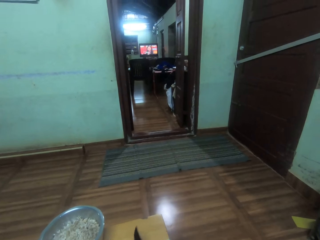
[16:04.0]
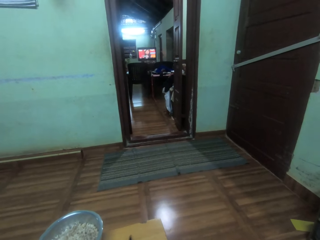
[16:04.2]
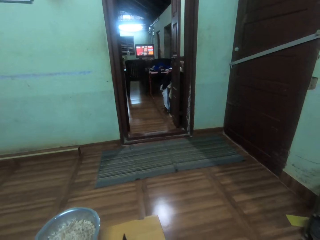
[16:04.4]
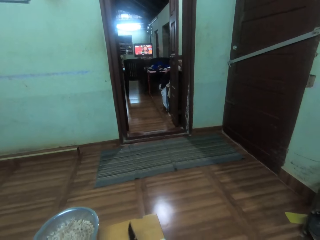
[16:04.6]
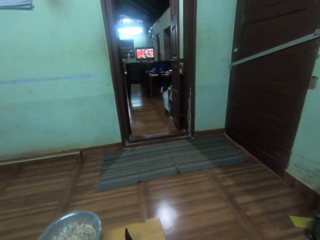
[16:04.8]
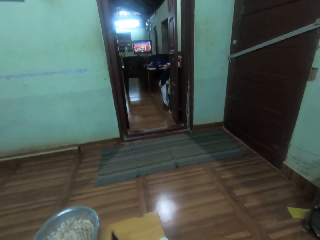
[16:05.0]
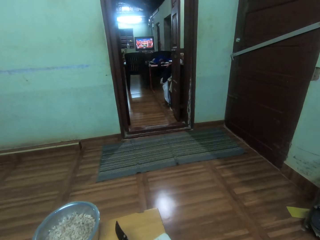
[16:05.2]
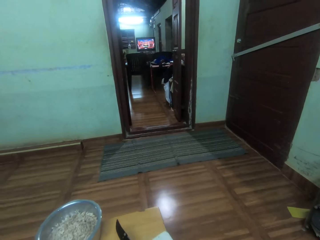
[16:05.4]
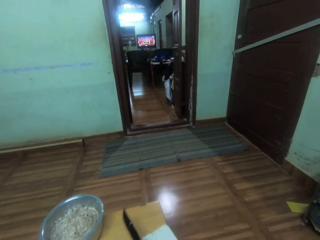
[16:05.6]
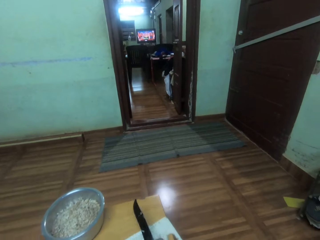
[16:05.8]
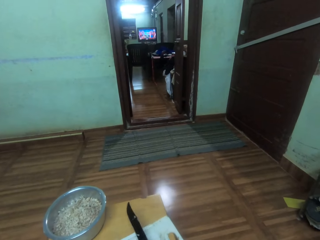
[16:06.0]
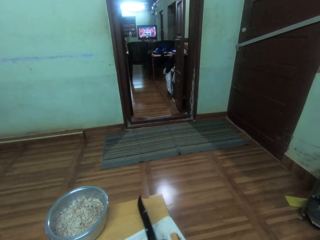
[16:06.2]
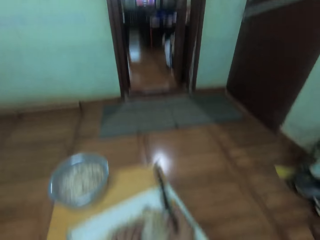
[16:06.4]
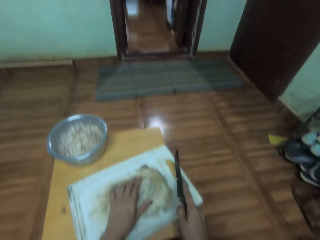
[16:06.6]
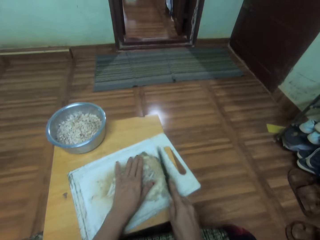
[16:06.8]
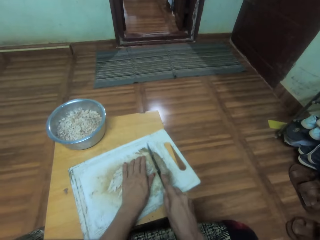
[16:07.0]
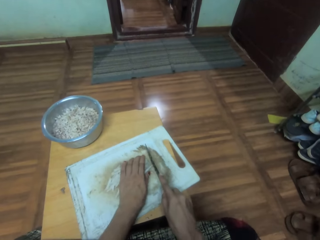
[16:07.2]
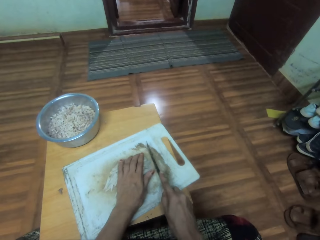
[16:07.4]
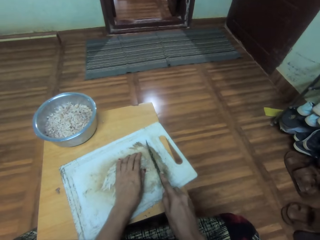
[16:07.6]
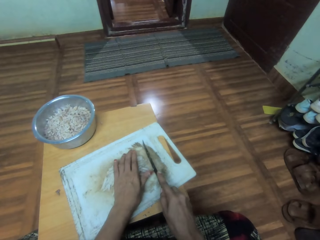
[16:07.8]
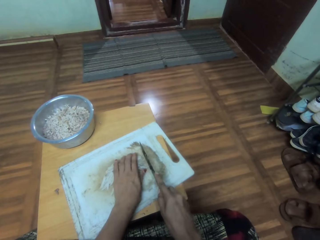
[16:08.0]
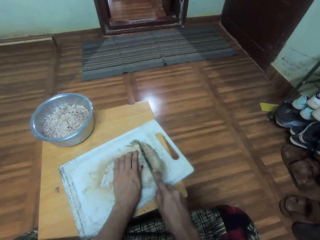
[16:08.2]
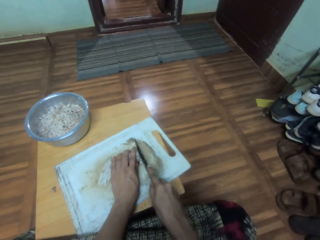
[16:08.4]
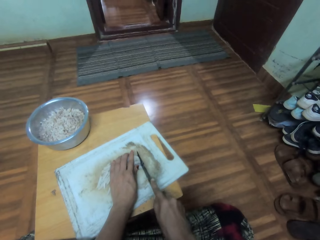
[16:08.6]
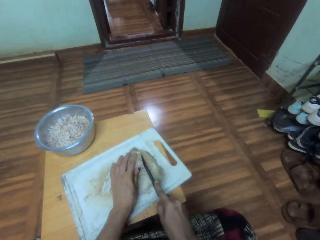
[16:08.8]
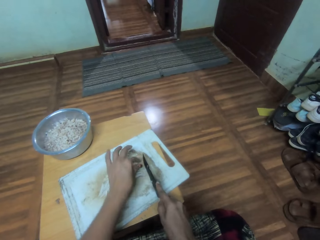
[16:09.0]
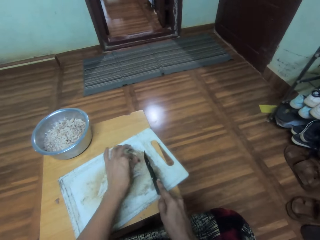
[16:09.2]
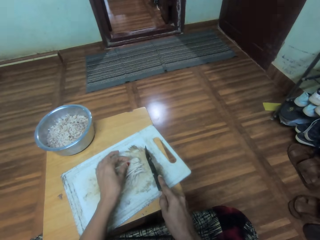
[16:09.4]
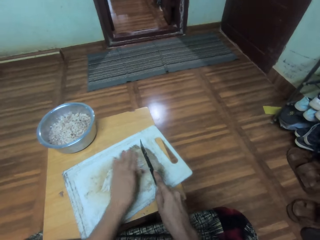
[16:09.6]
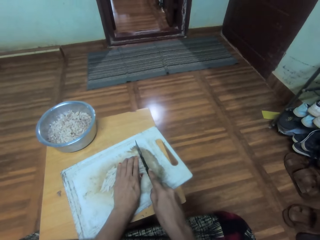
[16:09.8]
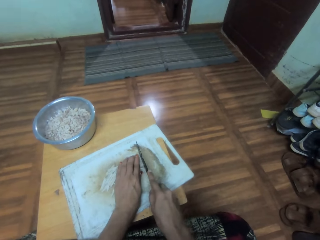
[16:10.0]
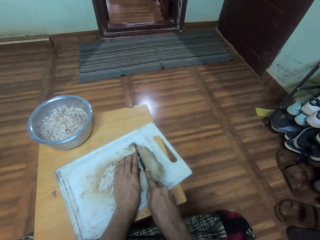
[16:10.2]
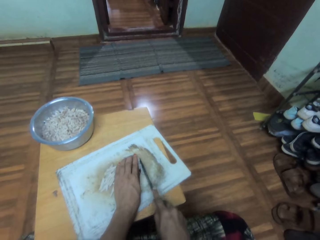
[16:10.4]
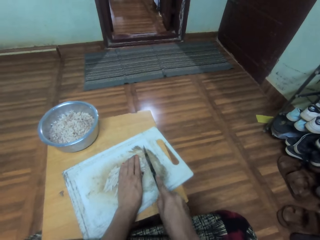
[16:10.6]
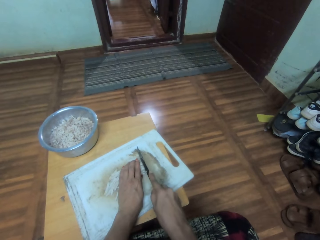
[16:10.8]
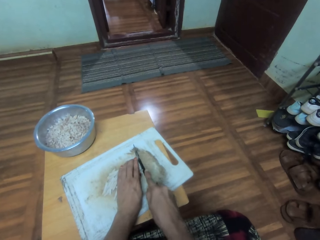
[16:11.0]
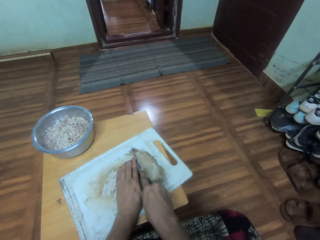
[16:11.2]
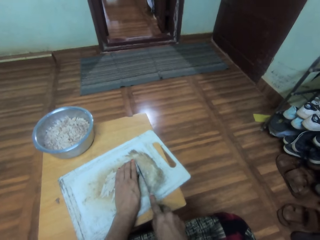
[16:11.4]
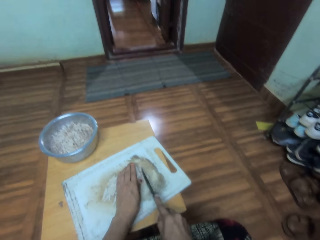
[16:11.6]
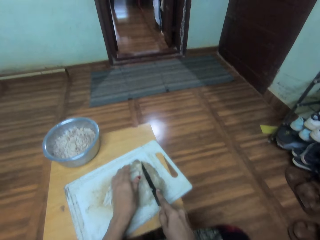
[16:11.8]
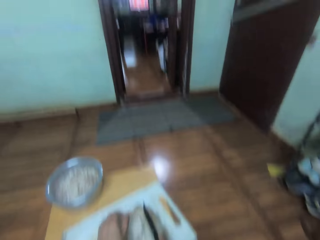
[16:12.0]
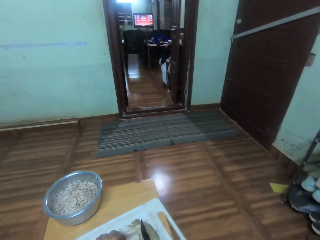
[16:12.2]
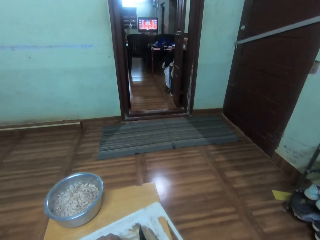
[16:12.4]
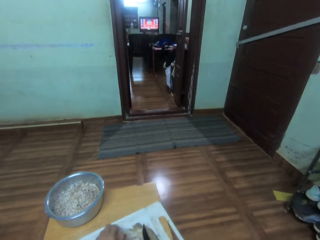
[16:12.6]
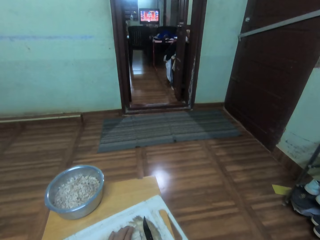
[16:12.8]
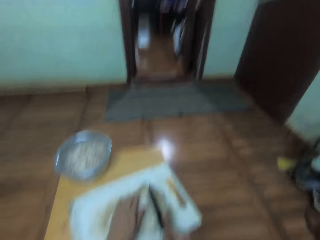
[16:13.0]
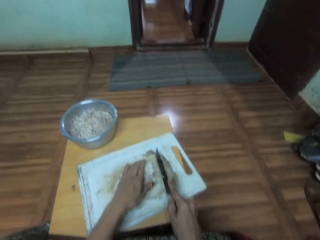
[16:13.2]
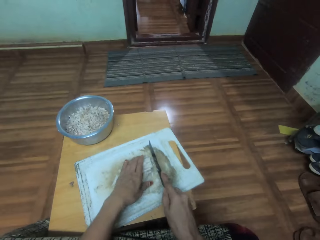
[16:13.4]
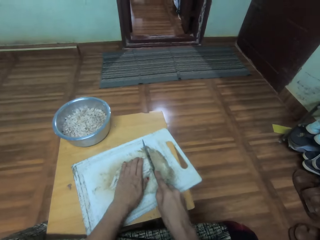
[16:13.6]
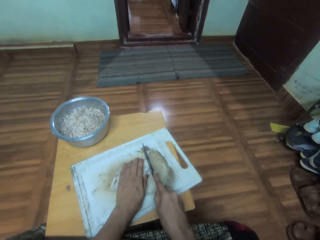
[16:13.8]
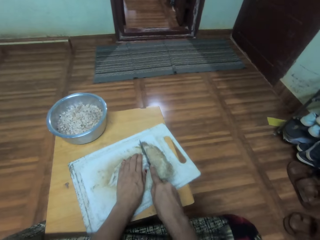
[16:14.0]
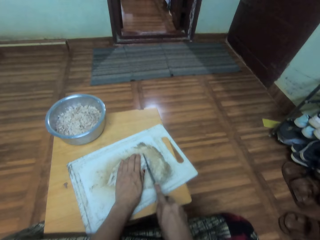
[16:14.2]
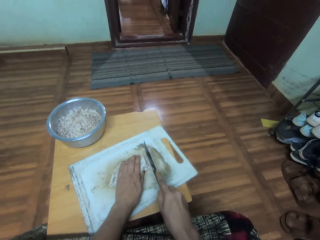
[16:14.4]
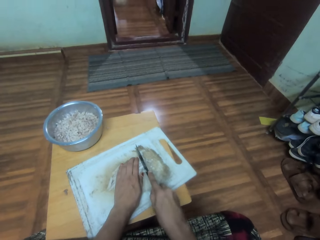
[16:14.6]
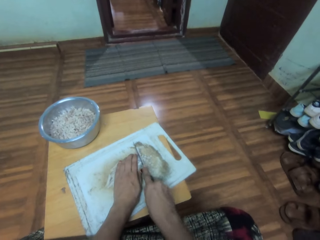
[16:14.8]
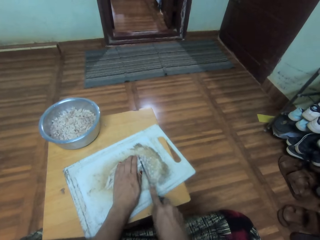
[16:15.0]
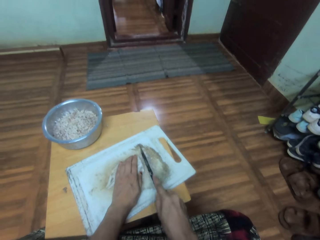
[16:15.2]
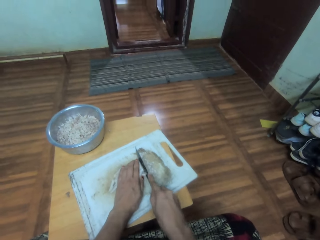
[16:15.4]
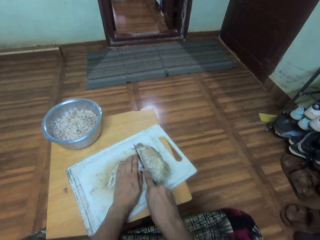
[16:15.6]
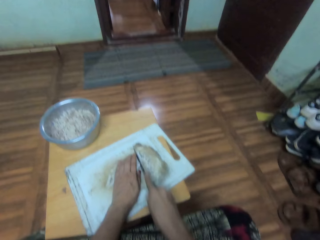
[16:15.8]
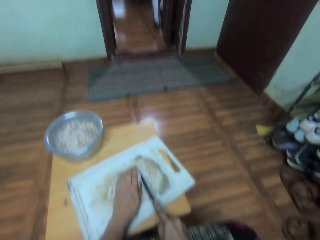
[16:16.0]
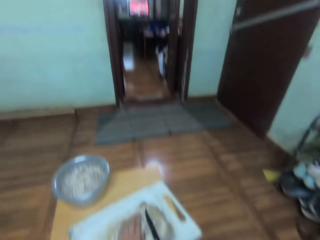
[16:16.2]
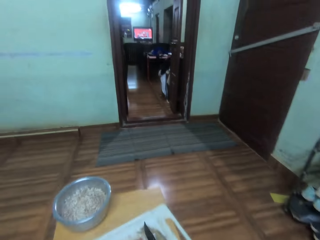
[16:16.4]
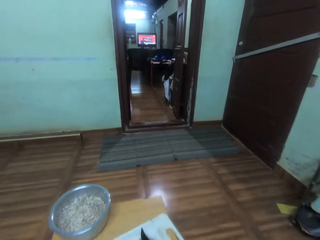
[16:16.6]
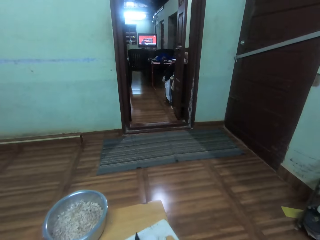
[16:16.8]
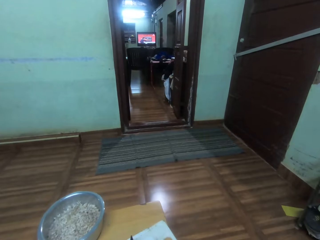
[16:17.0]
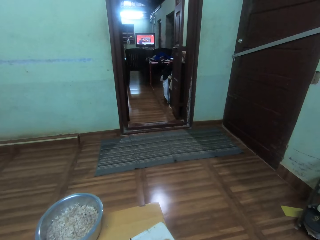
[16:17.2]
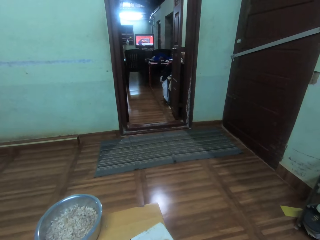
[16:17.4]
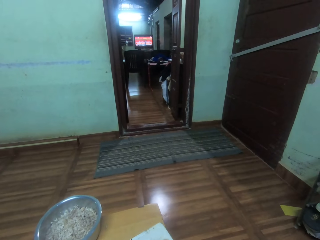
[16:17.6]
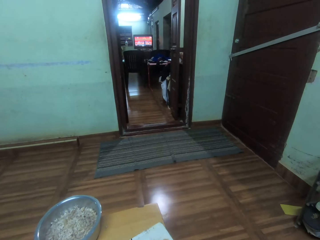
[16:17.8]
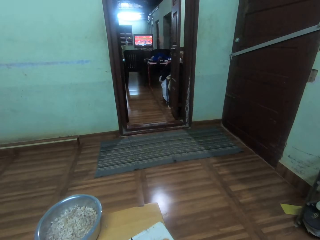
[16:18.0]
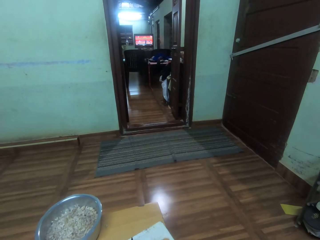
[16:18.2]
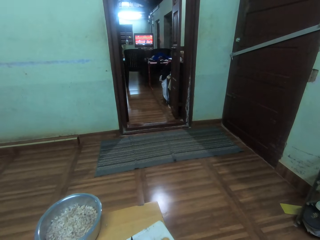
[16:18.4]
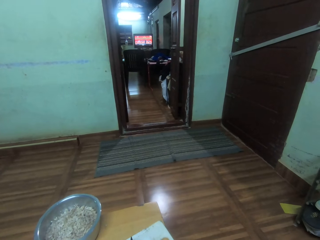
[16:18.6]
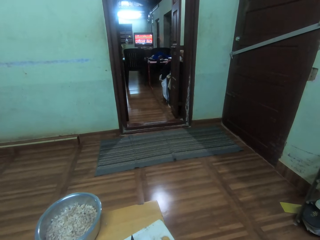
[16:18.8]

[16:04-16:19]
The camera wearer holds pieces of vegetable on the tray. They cut the vegetable pieces on the tray with a knife. They watch television. They cut the vegetable pieces on the tray with the knife. They watch television.

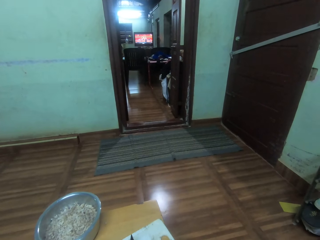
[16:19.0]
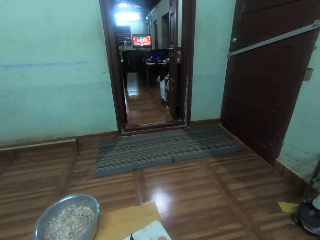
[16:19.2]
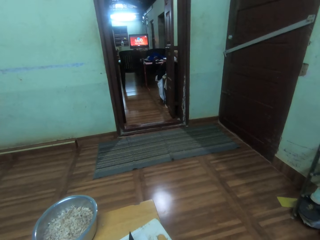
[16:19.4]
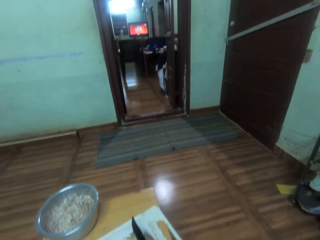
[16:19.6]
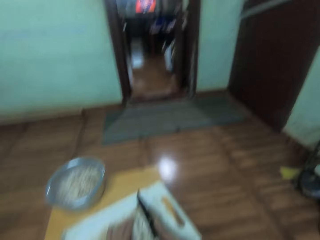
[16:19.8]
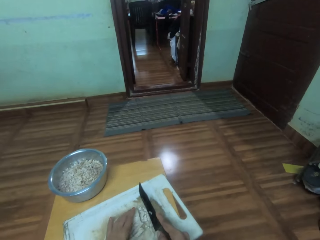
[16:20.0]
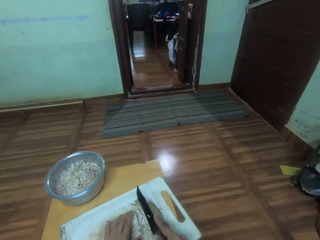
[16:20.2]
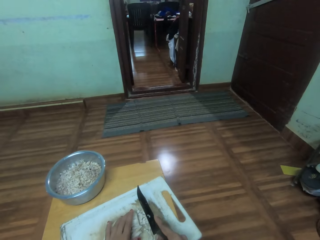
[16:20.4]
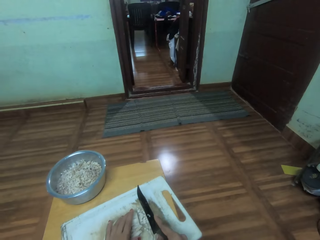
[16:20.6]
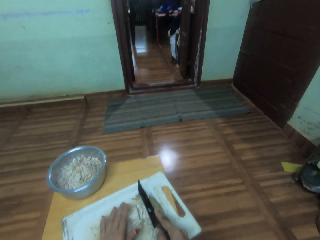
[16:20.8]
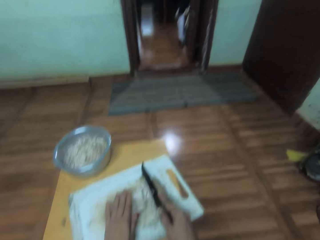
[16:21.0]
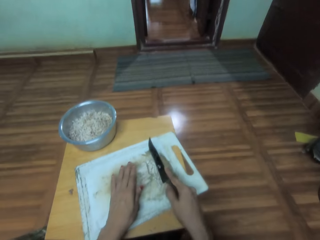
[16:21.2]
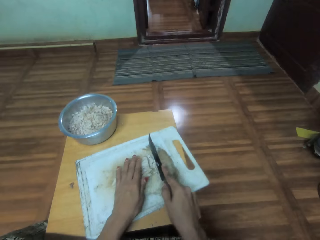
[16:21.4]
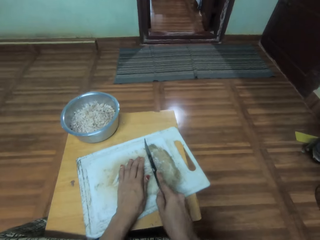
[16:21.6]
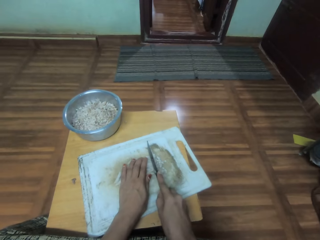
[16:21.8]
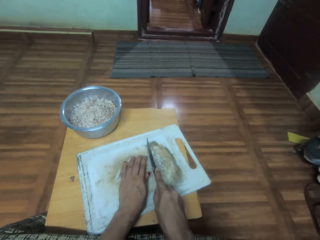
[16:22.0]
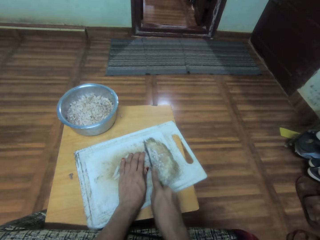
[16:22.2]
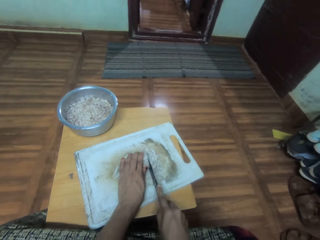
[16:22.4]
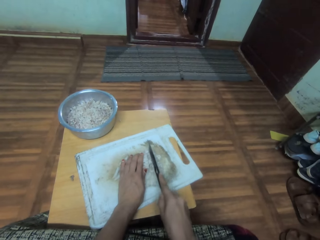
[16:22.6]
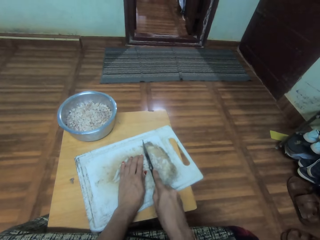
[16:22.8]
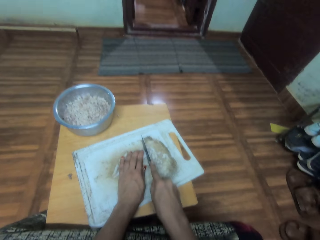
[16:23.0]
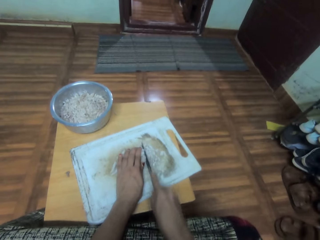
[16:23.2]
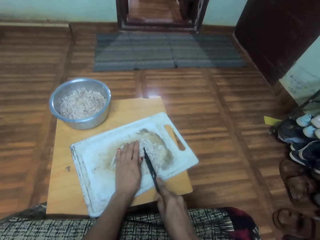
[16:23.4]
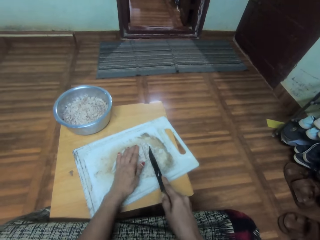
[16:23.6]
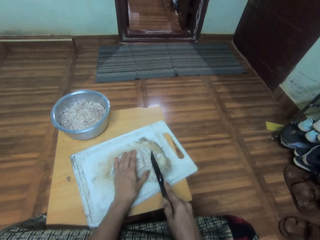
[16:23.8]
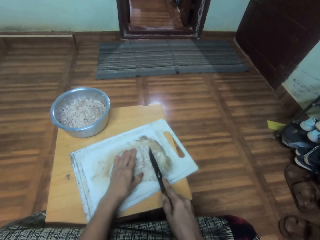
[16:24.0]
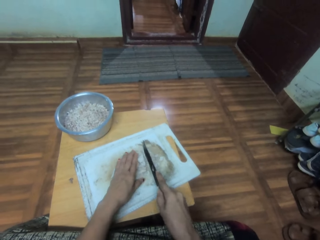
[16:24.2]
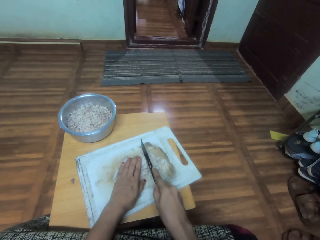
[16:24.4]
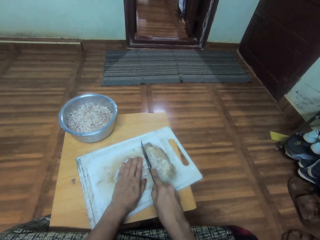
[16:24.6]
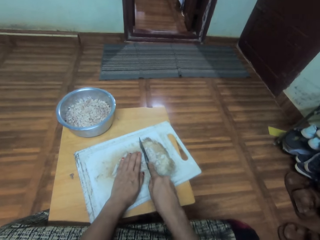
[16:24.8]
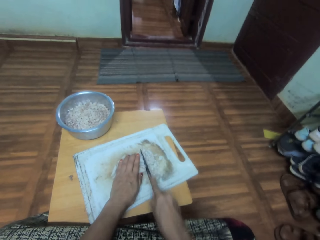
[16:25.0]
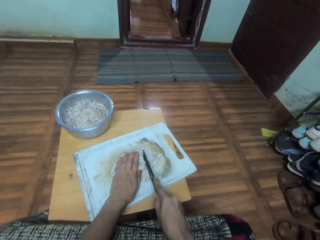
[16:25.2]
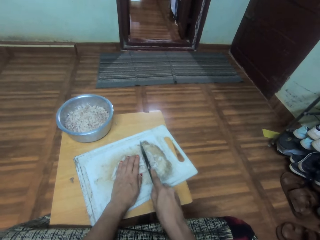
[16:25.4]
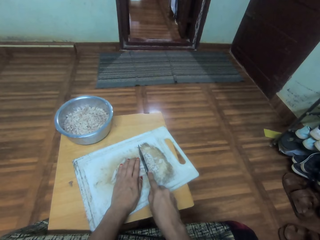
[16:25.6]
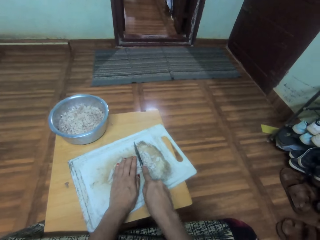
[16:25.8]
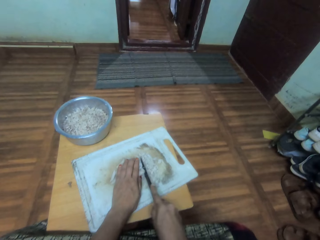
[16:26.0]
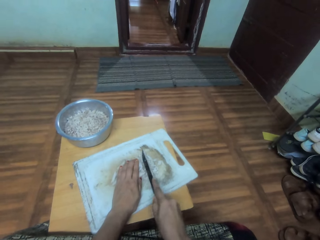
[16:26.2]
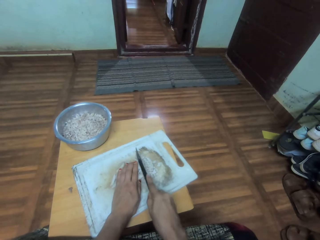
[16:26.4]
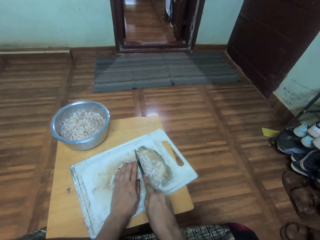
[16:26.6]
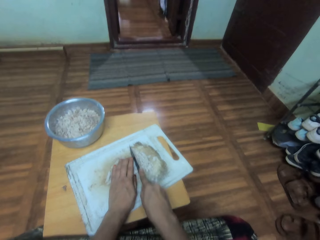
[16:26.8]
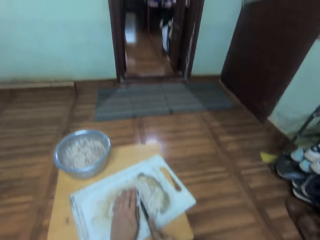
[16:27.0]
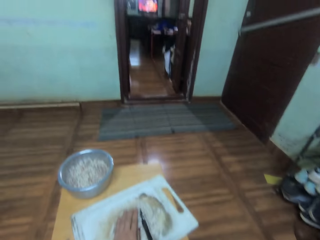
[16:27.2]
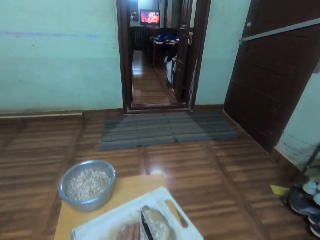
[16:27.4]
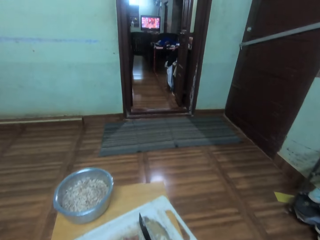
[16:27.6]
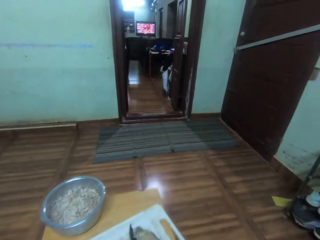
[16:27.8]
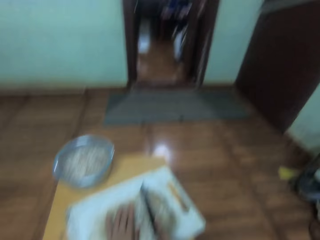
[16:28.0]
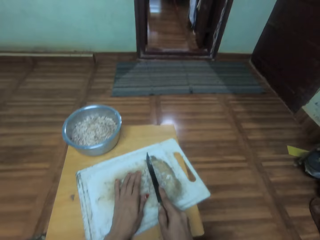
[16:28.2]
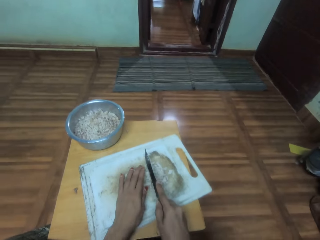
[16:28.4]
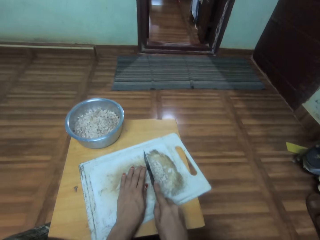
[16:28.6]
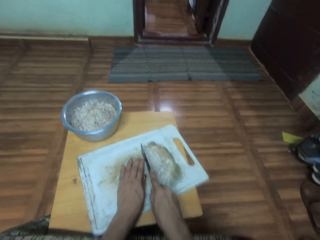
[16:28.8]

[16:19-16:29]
The camera wearer holds pieces of vegetable on the tray. They cut the vegetable pieces on the tray with a knife. They watch television. They cut the vegetable pieces on the tray with the knife.
